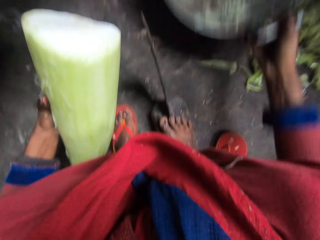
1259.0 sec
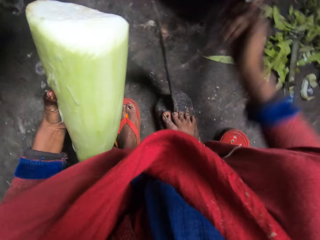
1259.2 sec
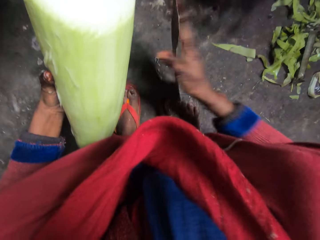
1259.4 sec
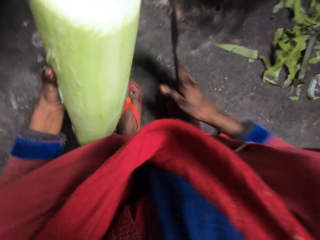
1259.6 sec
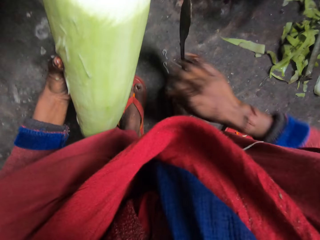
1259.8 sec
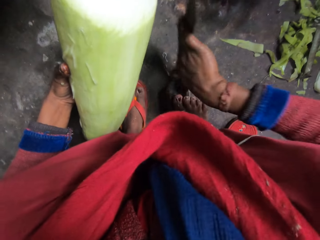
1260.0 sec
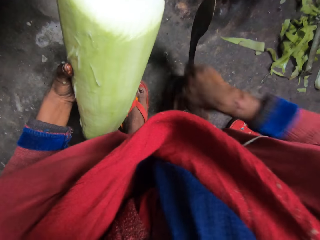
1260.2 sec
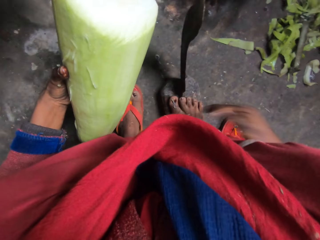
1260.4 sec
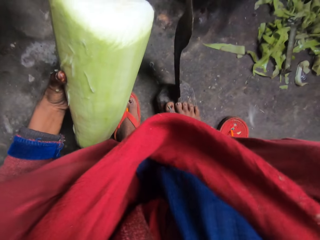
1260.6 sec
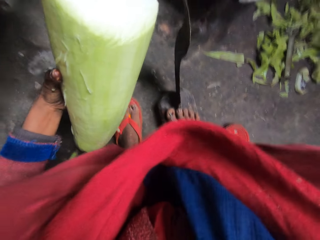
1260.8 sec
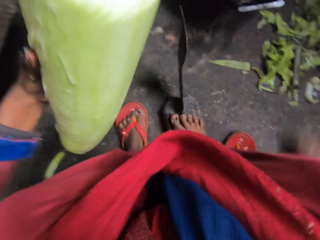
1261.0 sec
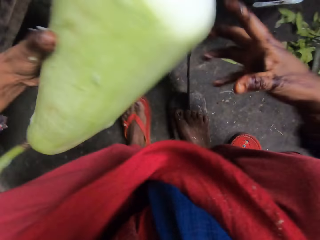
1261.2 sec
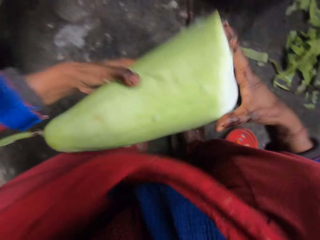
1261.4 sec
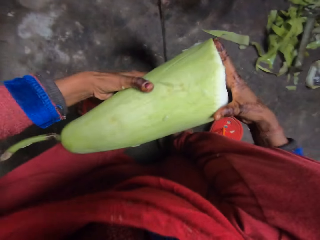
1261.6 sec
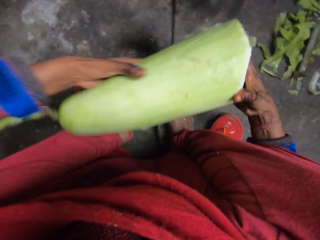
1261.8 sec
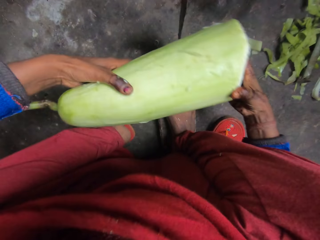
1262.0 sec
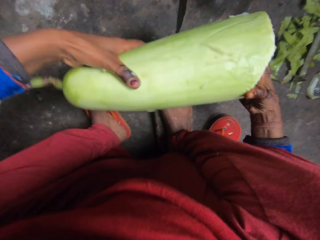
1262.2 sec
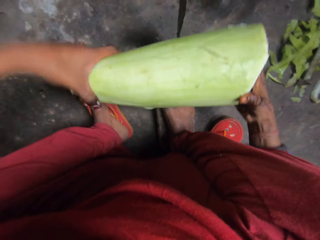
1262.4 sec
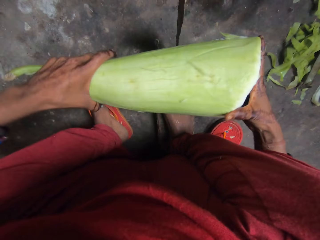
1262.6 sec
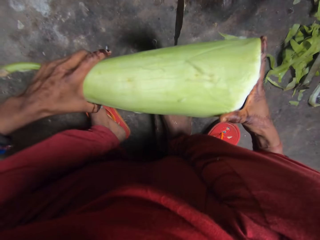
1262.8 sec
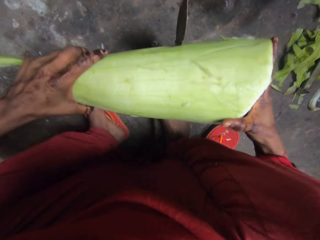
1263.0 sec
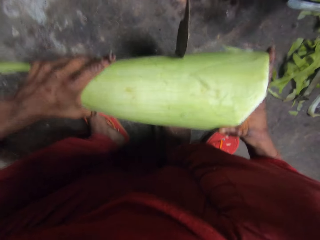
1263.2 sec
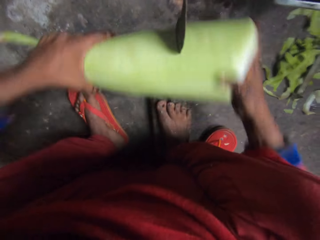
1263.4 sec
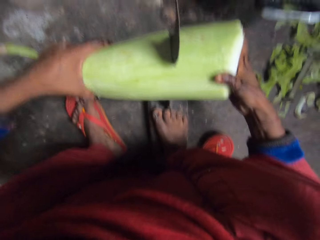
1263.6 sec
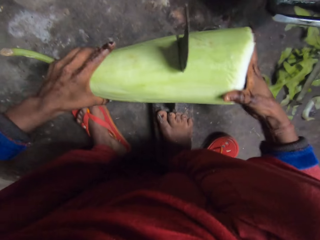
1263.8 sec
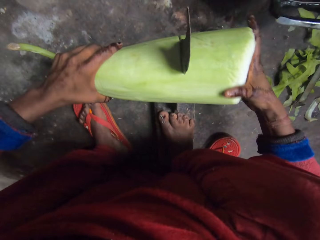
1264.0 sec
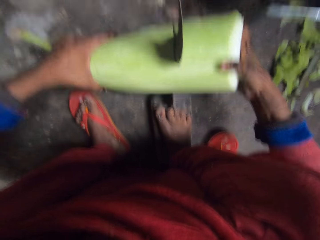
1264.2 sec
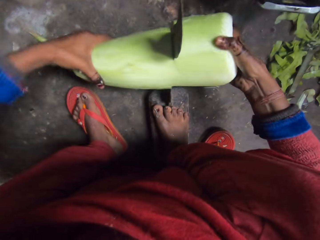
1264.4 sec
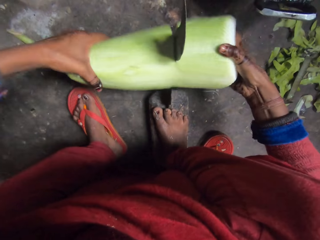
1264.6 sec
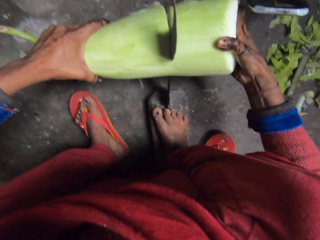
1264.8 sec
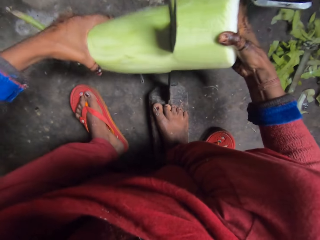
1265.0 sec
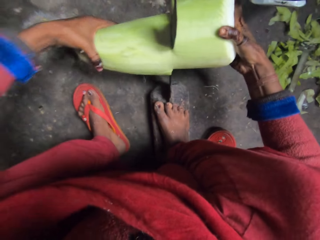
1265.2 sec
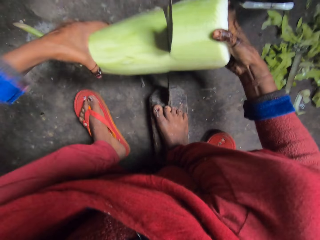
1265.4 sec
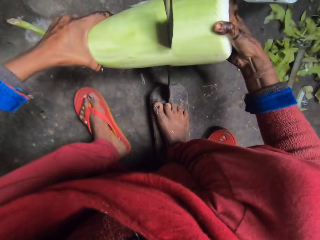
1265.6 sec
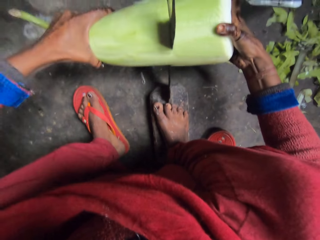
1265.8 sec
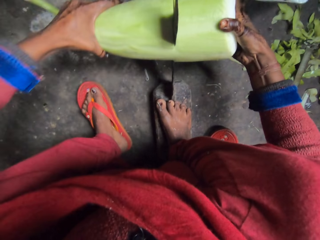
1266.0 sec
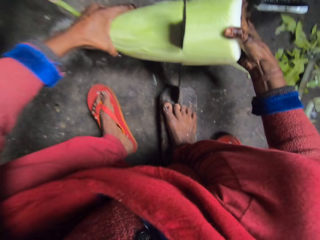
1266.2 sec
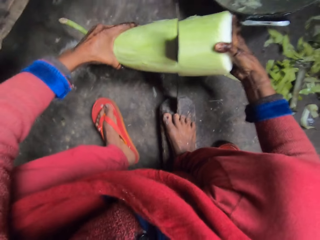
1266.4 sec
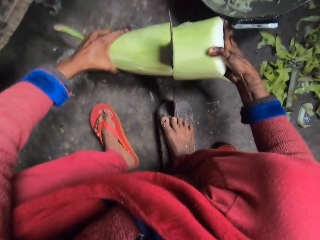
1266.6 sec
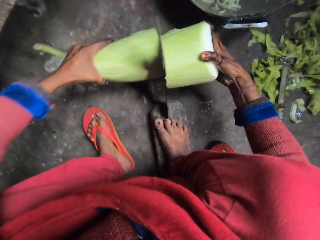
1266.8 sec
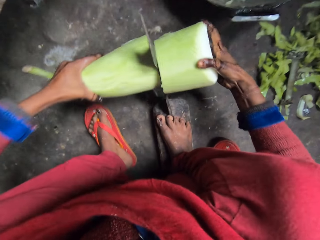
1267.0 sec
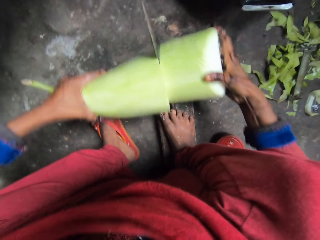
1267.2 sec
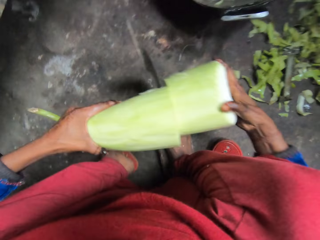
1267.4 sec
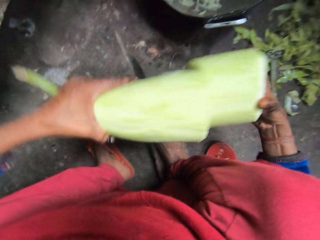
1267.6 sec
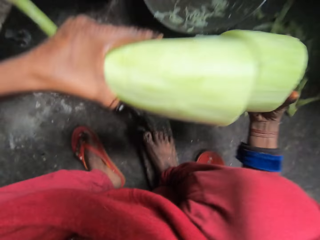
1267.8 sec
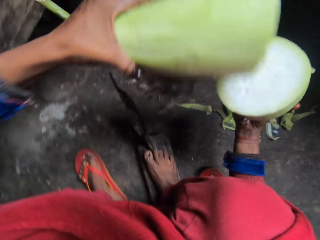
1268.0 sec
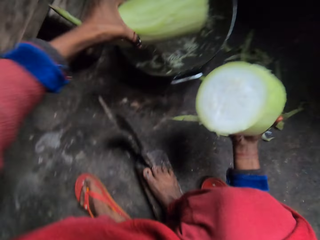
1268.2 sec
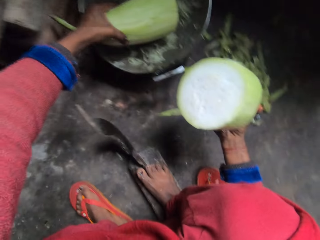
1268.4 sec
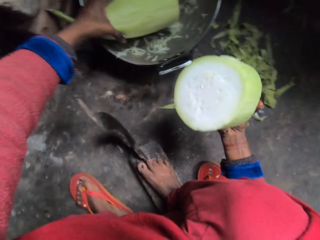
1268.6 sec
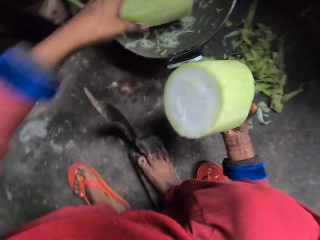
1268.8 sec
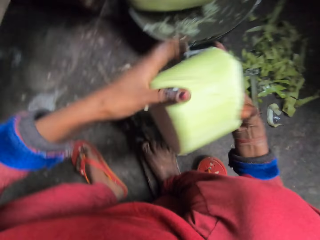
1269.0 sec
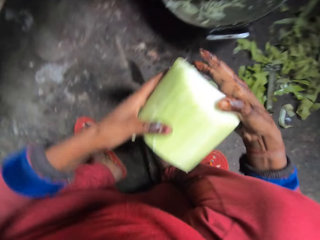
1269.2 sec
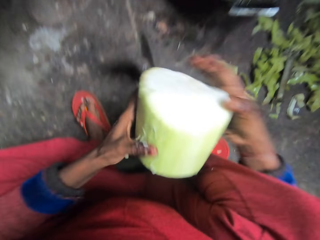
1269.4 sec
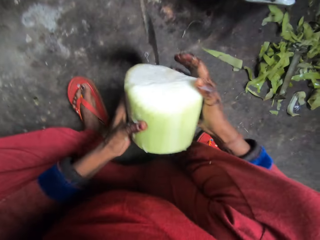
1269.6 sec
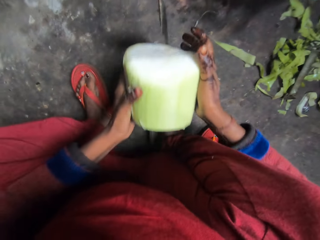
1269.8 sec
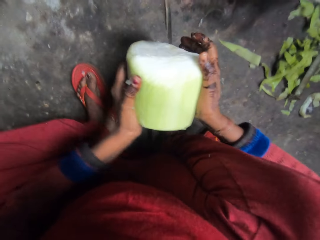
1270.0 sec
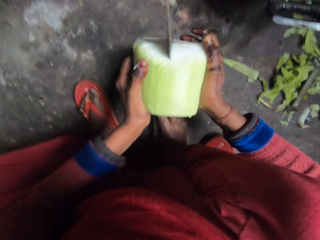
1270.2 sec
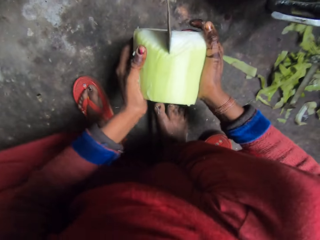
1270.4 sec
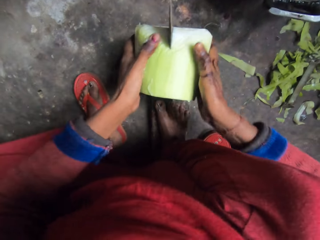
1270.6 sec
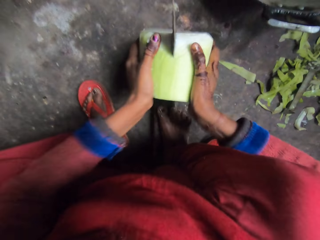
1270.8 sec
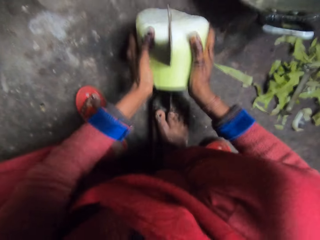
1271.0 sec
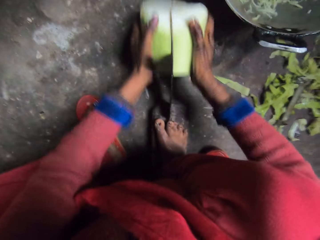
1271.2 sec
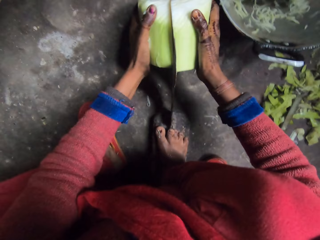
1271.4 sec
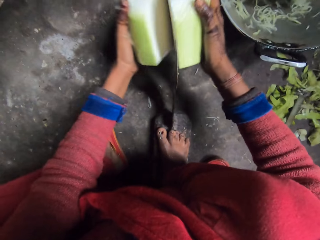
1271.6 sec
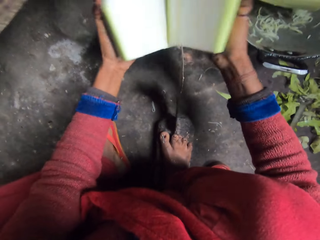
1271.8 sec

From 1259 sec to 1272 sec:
The camera wearer adjusts the pot on the floor with her right hand. She pushes a frying pan. She cleans the blade of the boti knife with her right hand. She cleans her right hand on her dress. She holds the bottle gourd in her left hand with both hands. She slices the bottle gourd on the blade of the boti knife. She puts the piece of bottle gourd in her left hand in the pot. She holds the piece of bottle gourd in her right hand with both hands. She slices the bottle gourd on the blade of the boti knife.

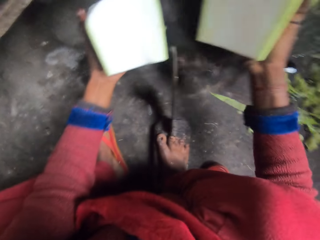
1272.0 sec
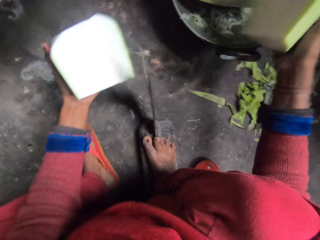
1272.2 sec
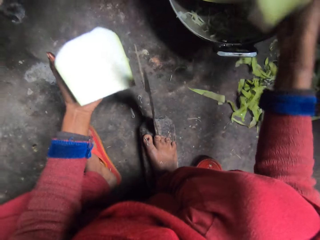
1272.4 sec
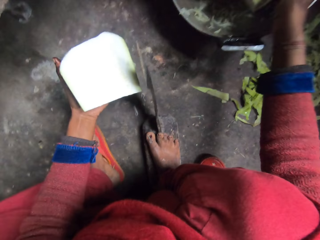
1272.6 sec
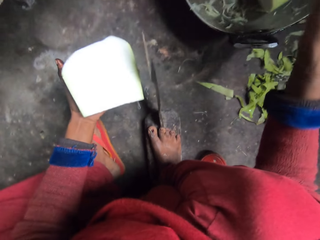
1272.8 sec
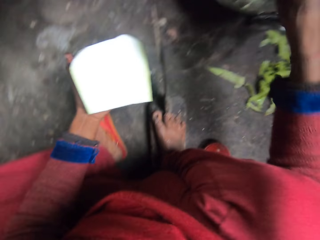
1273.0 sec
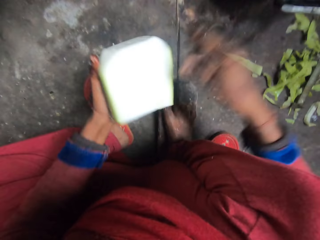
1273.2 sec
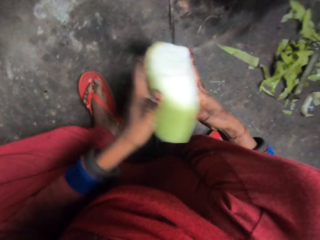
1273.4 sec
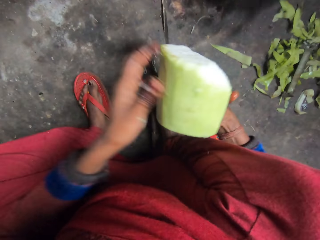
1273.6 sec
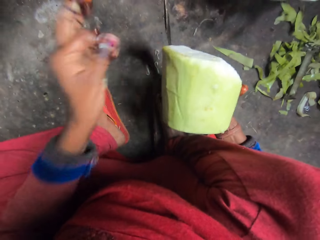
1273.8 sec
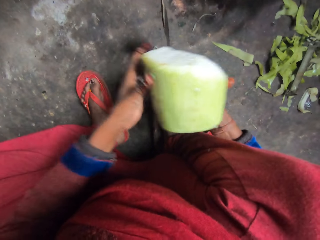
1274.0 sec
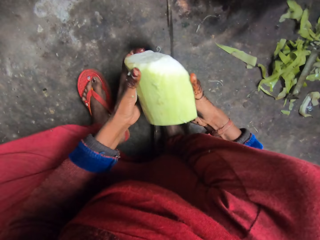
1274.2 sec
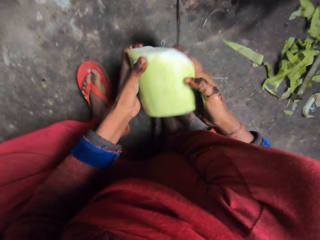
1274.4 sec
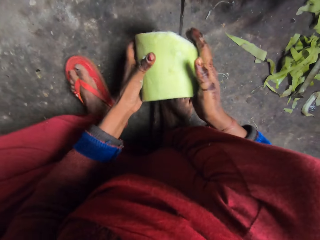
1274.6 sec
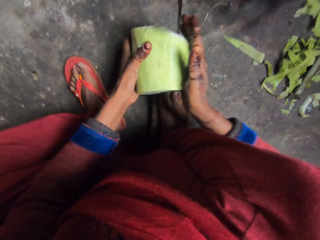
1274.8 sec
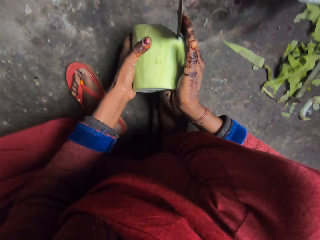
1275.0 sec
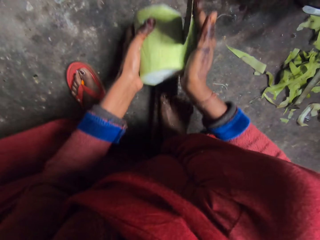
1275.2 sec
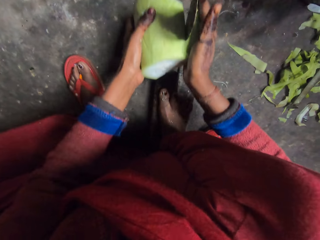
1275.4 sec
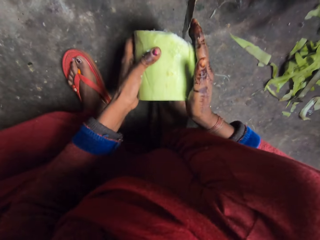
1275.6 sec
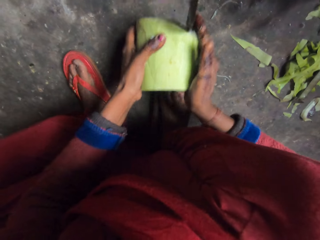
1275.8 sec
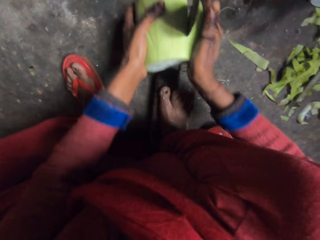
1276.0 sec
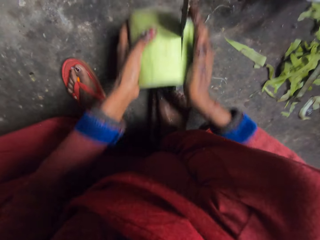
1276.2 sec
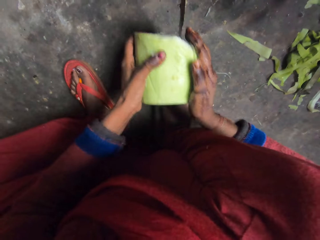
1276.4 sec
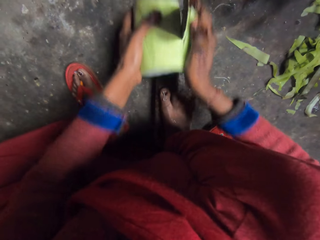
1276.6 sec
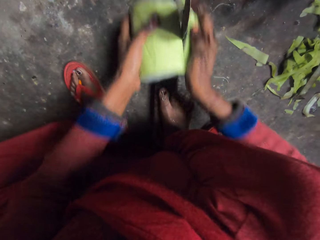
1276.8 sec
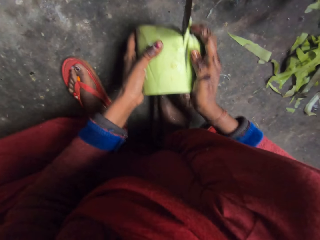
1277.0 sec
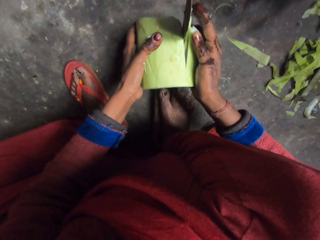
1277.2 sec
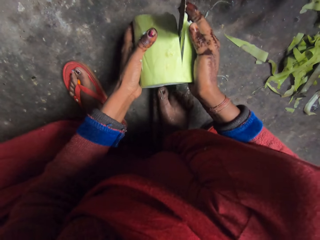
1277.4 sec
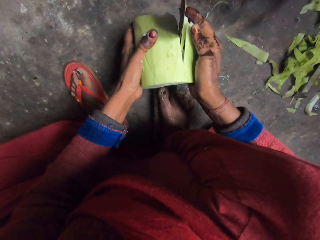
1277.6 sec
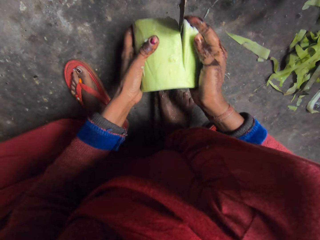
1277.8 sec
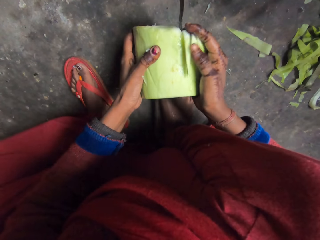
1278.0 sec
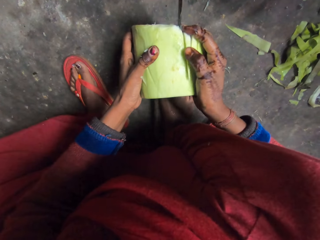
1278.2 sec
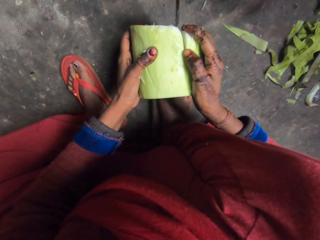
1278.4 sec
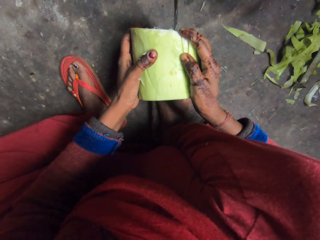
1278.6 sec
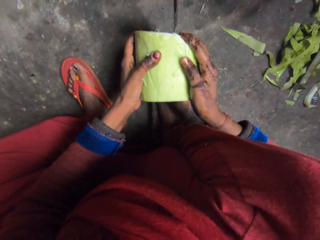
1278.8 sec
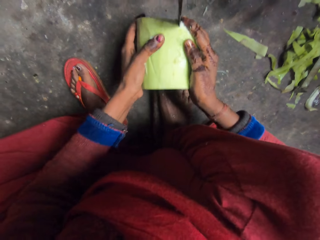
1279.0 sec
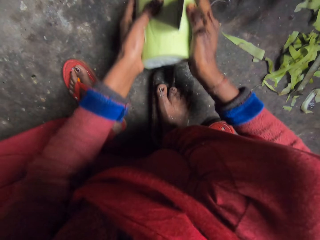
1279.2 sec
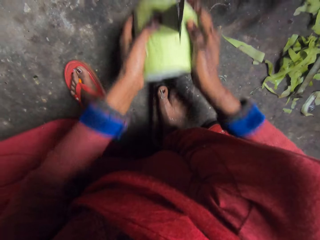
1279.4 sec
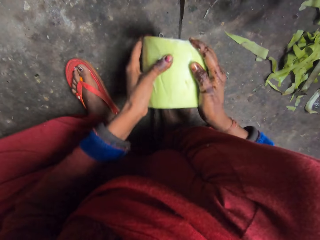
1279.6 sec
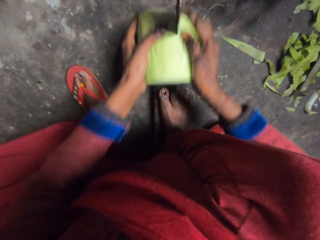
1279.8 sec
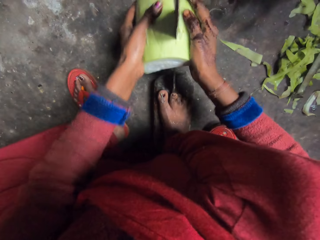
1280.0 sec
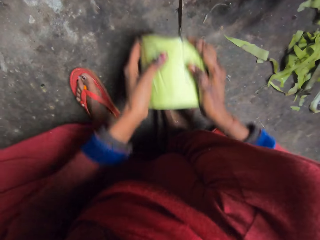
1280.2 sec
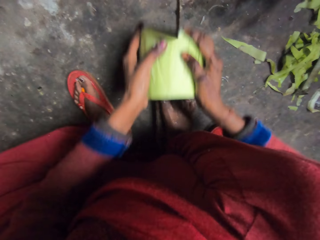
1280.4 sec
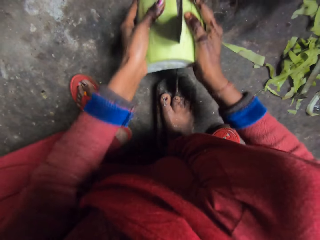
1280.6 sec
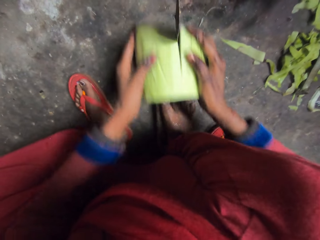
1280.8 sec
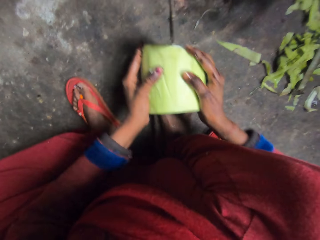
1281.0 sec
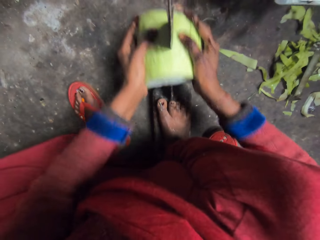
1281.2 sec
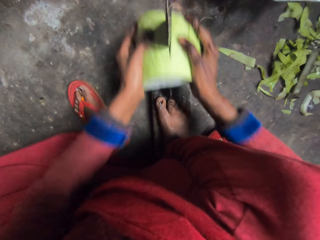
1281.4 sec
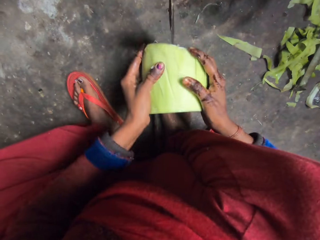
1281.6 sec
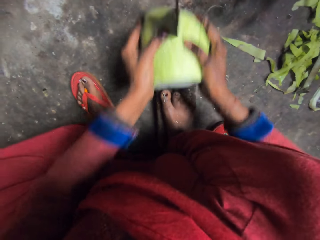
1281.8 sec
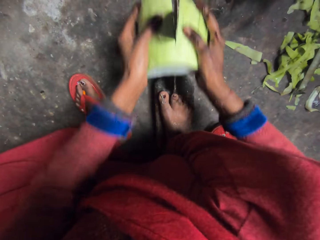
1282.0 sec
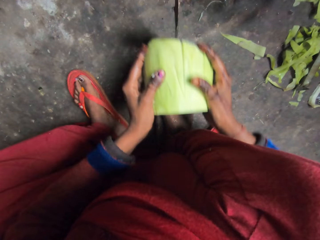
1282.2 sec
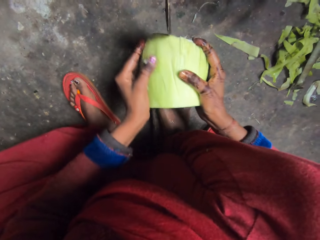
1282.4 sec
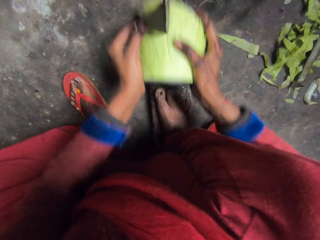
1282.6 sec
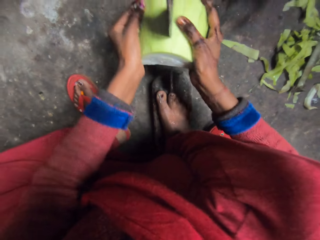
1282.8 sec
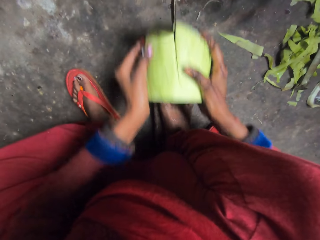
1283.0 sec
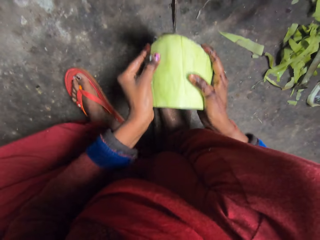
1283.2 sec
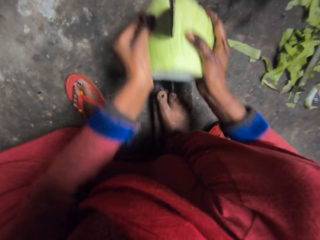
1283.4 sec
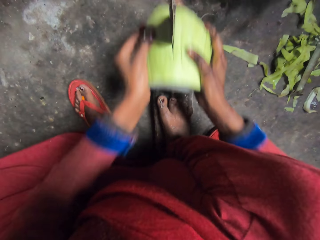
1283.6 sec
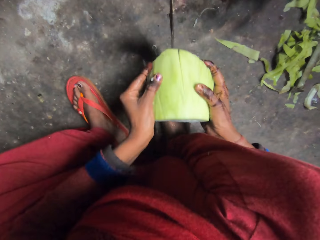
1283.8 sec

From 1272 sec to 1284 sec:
The camera wearer puts the piece of bottle gourd in her right hand in the pot. She passes the piece of bottle gourd in her left hand to her right hand. She flaps her left fingers. She holds the bottle gourd in her right hand with both hands. She slices the bottle gourd with the blade of the boti knife.
